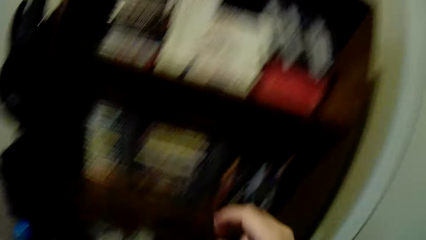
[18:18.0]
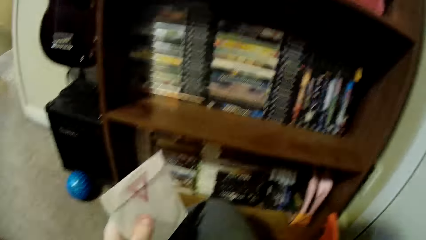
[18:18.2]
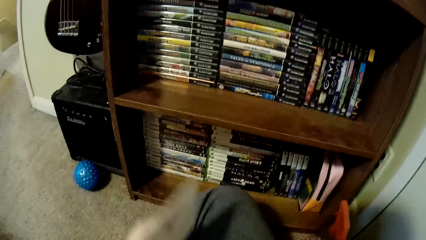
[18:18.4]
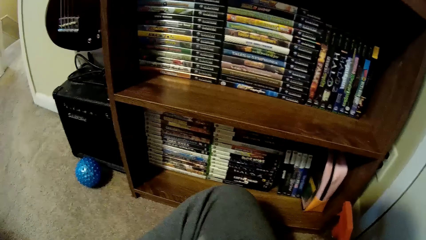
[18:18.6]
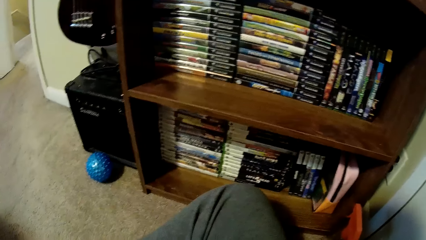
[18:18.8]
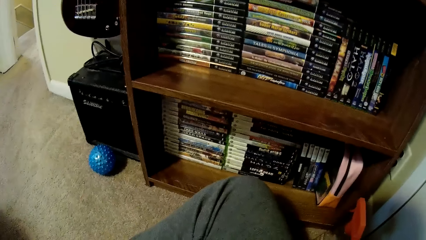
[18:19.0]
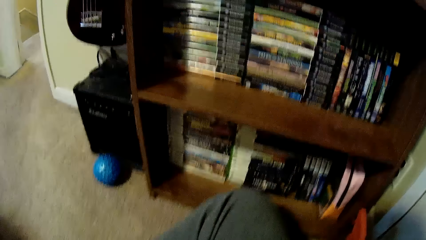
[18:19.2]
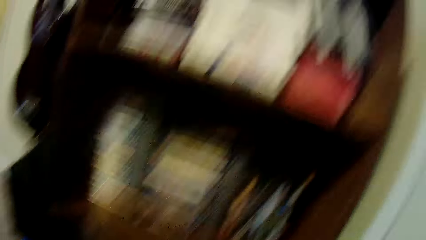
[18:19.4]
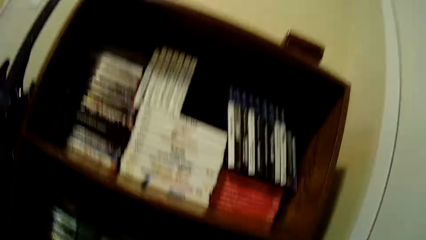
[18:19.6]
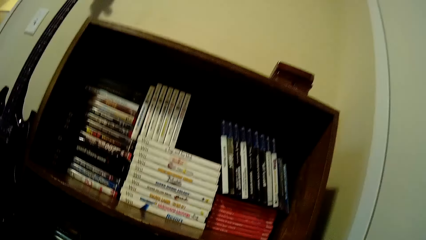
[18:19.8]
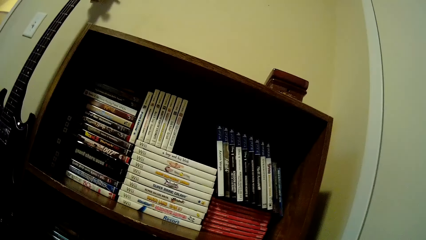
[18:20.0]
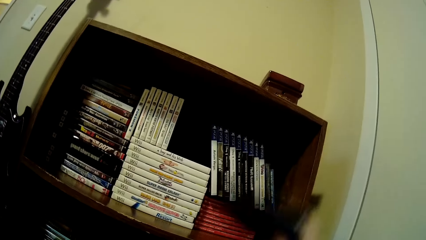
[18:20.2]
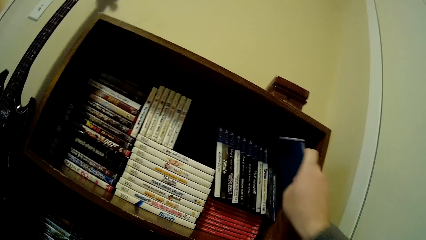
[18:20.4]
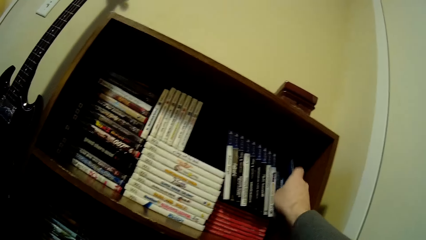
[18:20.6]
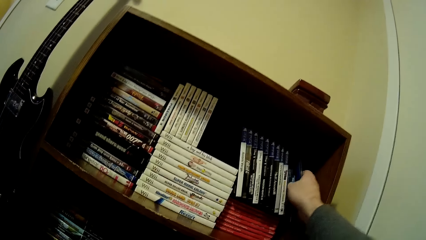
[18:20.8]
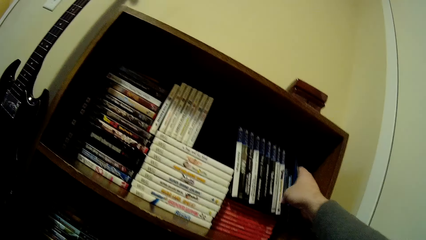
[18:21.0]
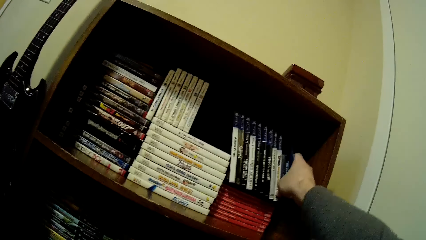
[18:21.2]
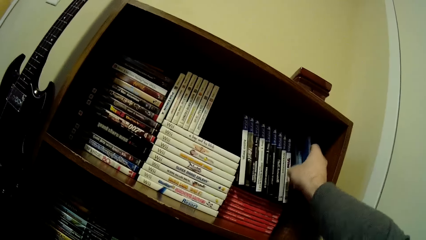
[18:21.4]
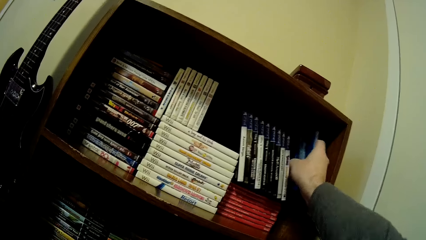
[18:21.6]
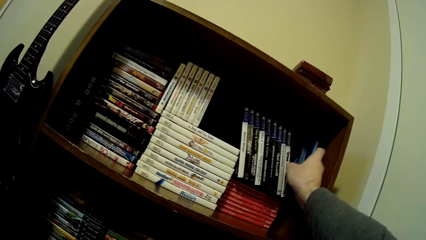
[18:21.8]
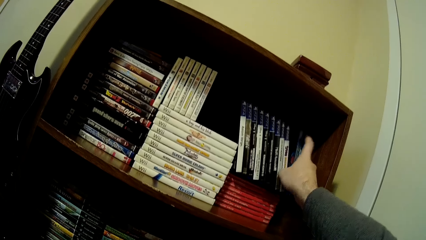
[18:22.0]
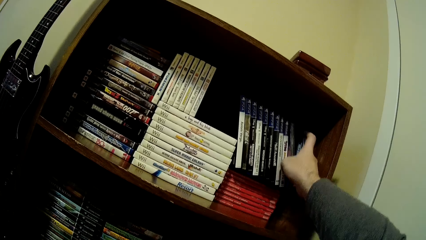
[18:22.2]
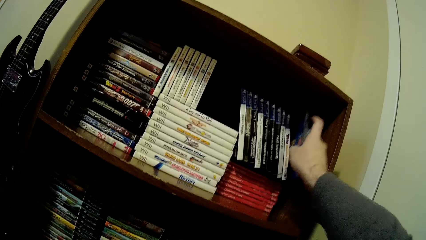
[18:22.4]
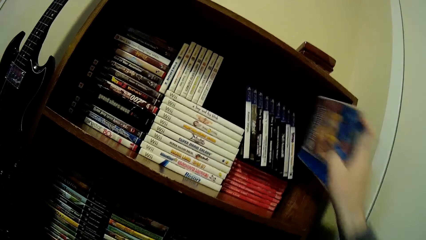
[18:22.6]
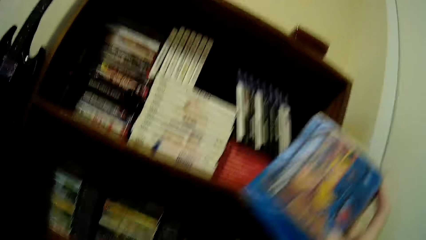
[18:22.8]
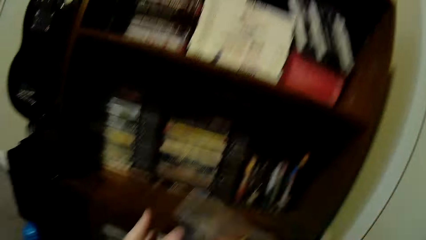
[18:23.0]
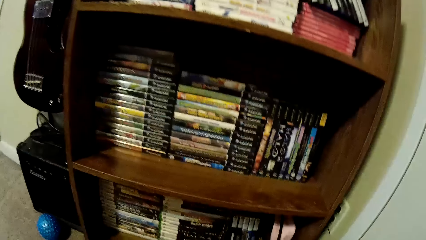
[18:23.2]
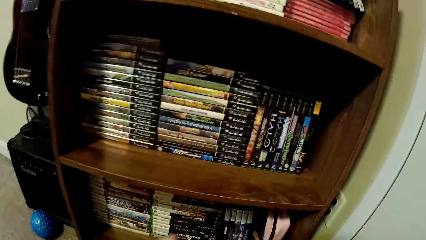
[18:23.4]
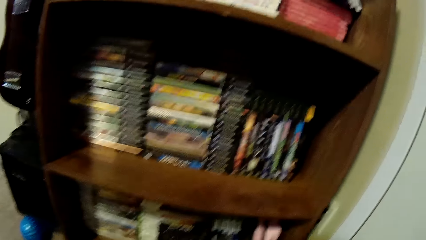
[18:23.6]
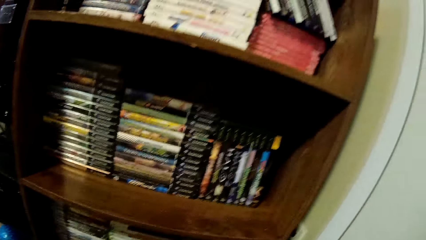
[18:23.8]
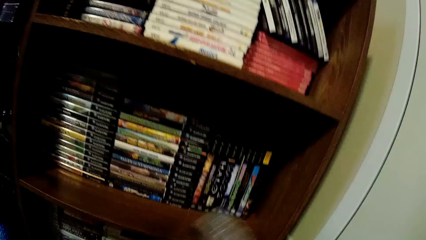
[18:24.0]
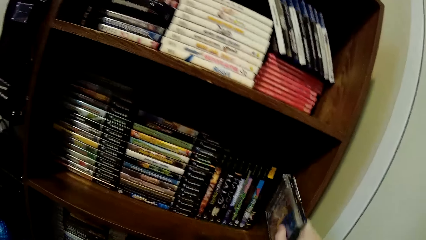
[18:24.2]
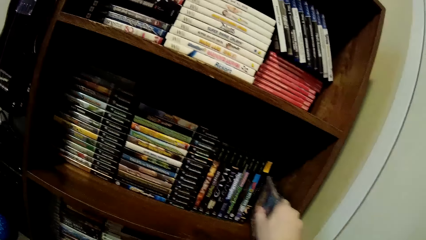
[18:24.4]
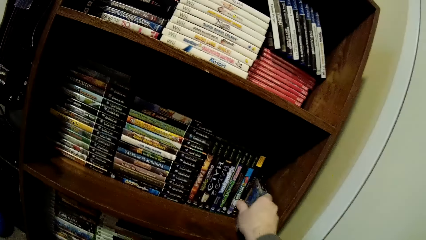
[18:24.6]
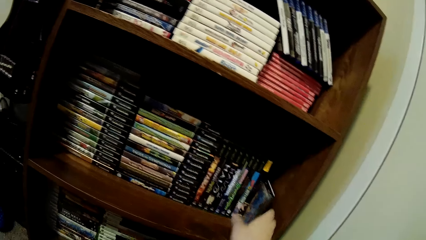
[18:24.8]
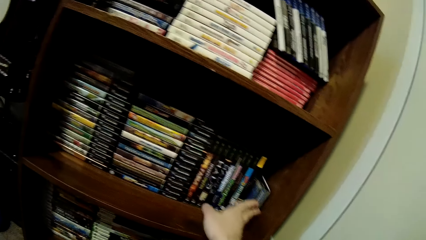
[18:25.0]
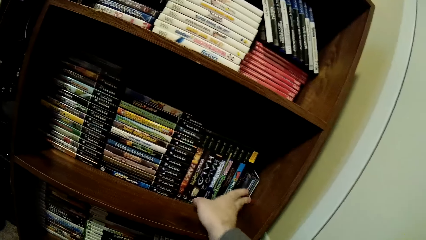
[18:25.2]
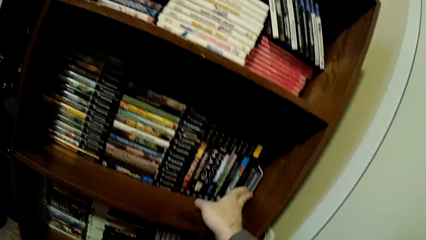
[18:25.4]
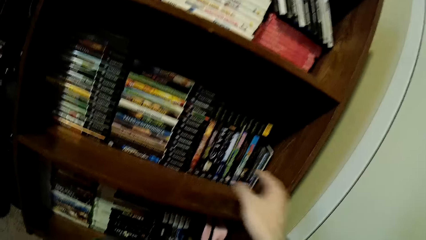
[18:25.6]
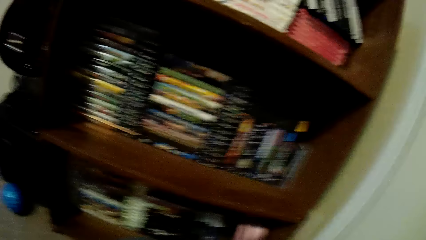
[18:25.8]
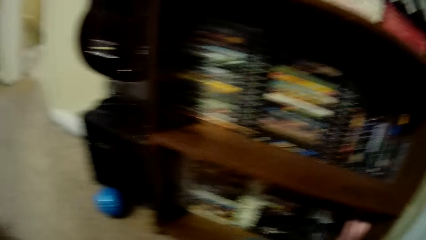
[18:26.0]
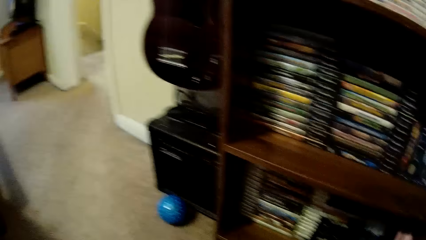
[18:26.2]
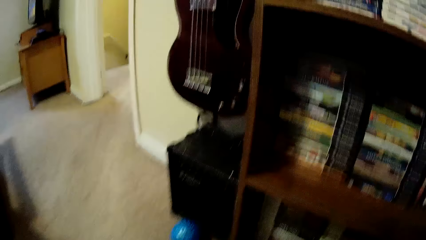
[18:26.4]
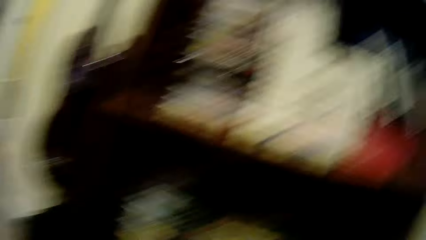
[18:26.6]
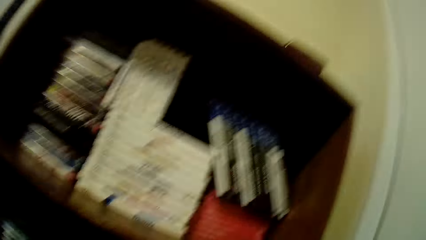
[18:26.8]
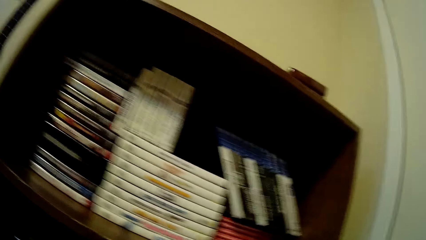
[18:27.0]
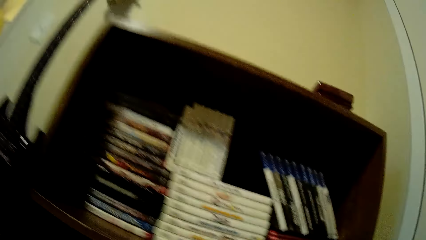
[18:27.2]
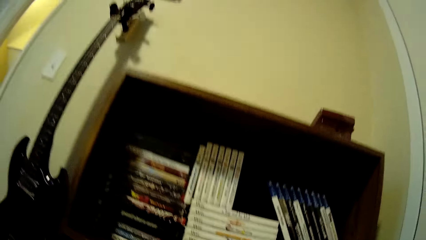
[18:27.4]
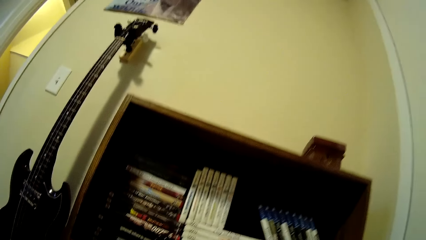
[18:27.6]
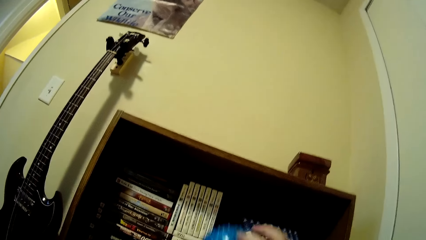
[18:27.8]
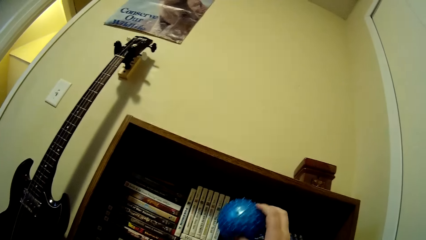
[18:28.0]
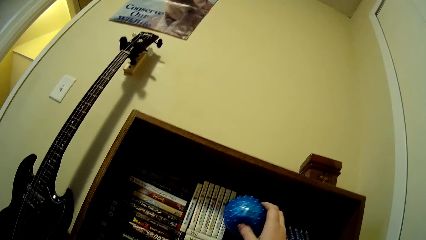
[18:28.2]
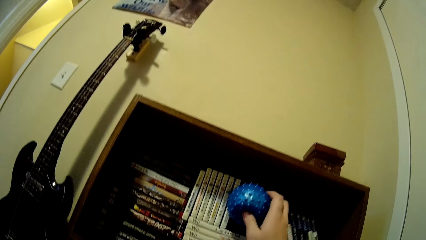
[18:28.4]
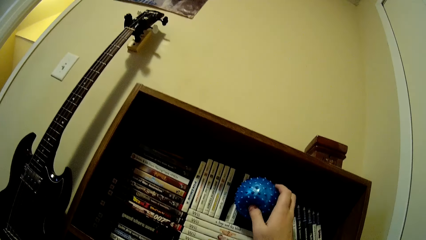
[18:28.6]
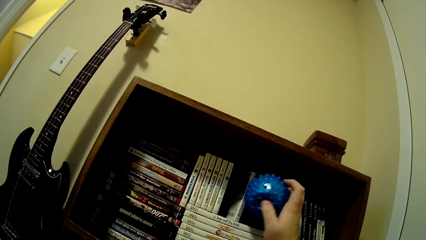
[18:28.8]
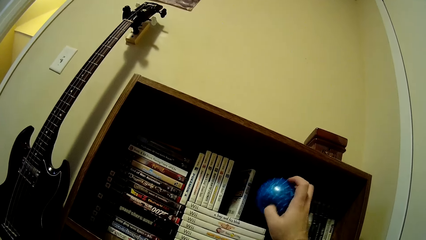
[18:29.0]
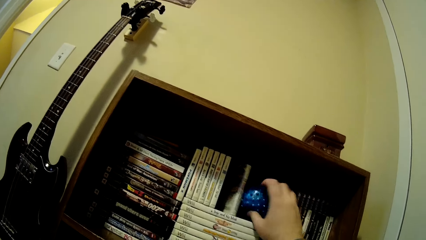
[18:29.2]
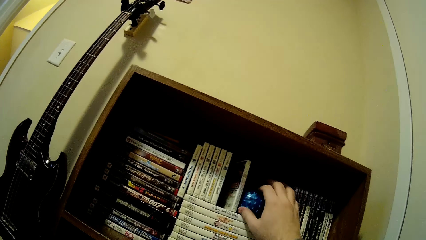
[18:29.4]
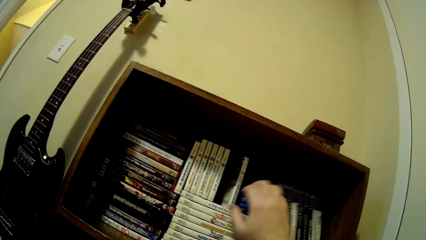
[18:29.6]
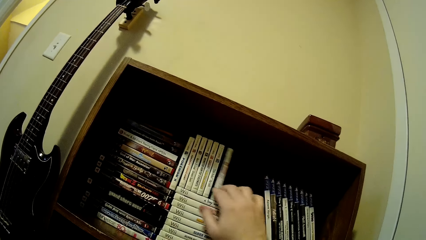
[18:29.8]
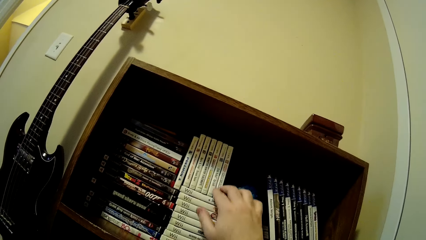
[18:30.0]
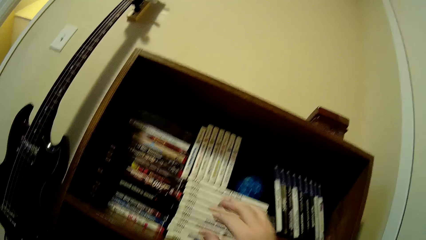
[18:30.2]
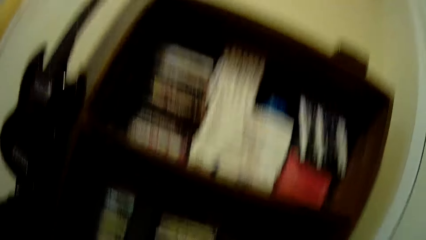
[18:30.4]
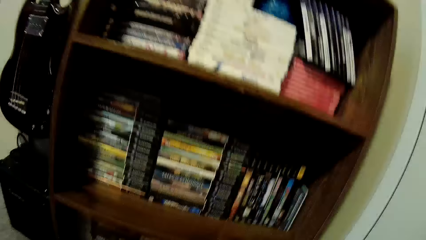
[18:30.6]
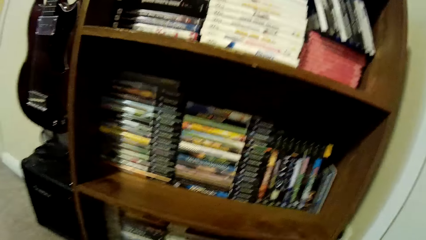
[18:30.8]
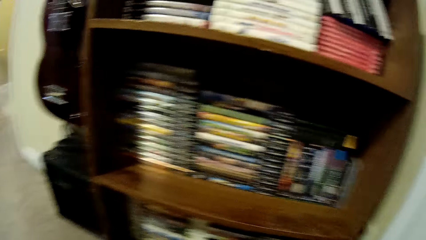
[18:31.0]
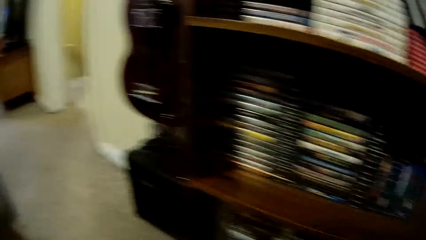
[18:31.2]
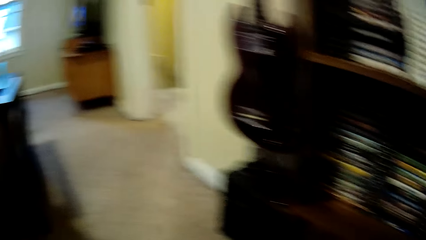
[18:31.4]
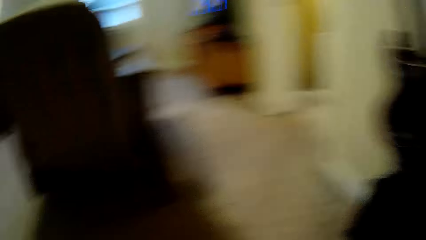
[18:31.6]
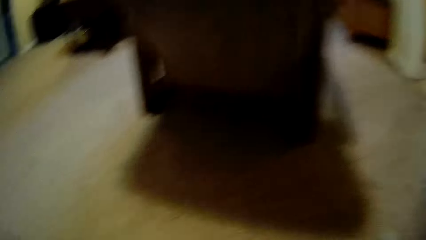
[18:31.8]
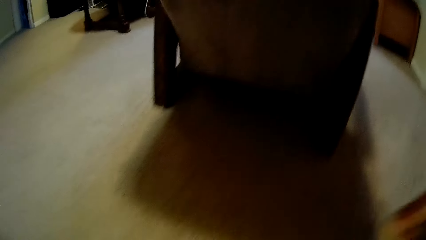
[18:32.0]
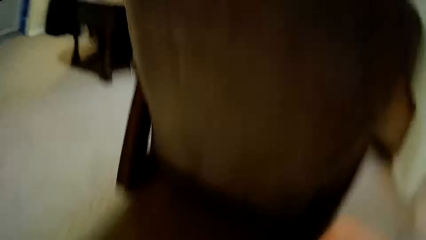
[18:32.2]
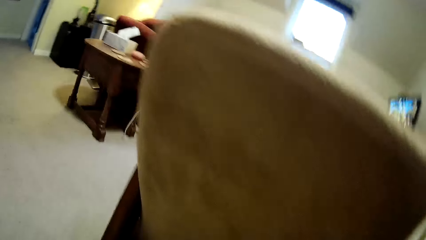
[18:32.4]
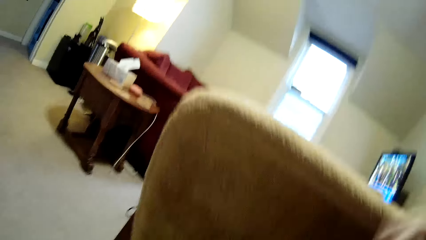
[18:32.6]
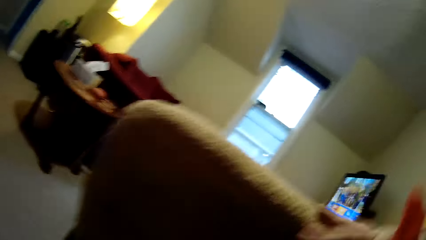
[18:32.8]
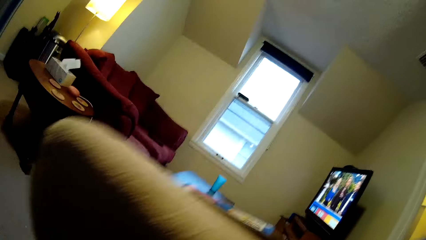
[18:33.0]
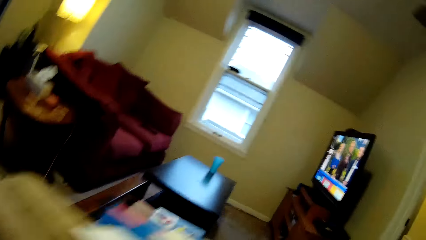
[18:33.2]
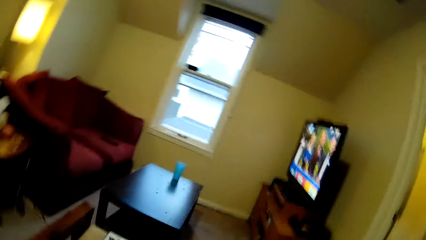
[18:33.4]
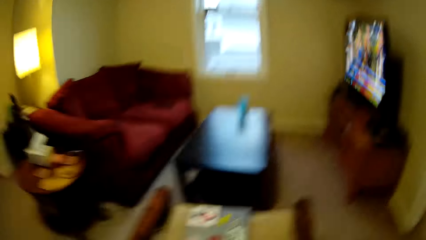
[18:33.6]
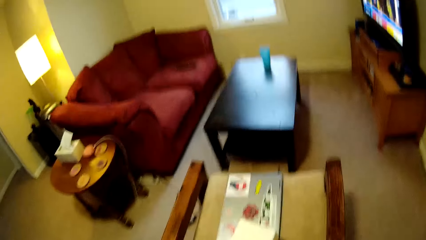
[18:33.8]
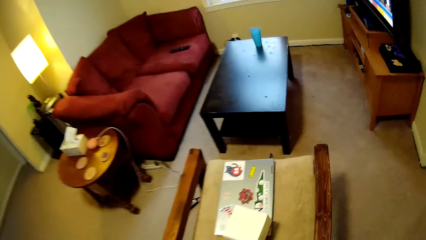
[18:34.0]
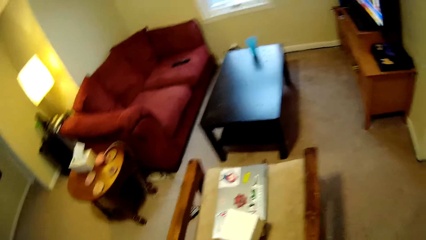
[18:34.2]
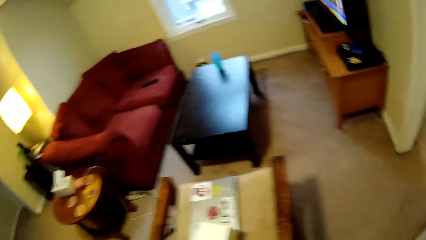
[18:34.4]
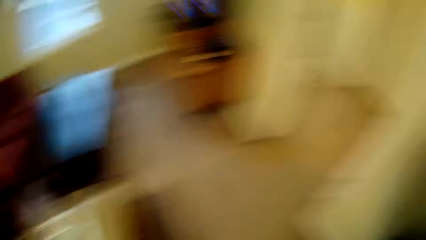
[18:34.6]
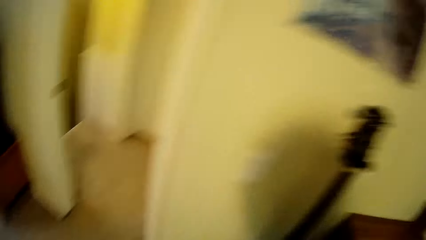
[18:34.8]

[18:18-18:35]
The camera wearer holds an envelope. They put a book in the cabinet. They align the books. They pick the books. They put the books in the cabinet. They pick a book. They put the book in the cabinet. They put a ball on the shelf. They walk towards the living room.
